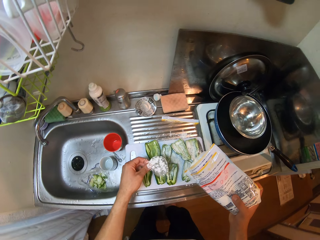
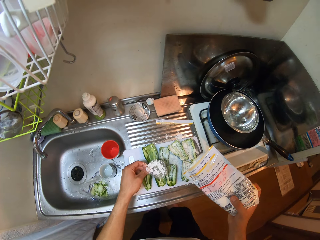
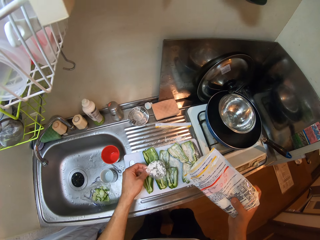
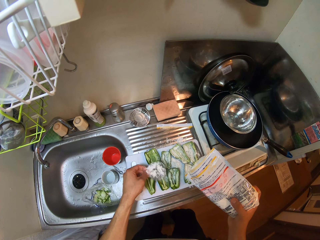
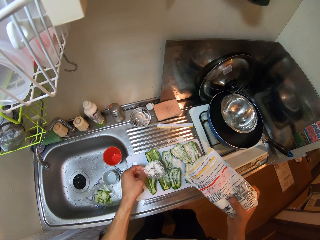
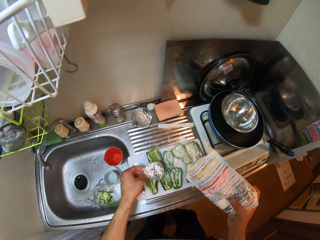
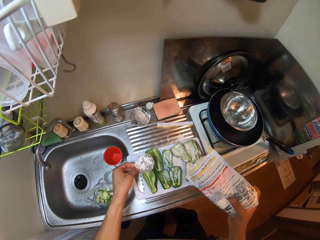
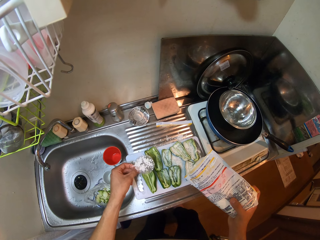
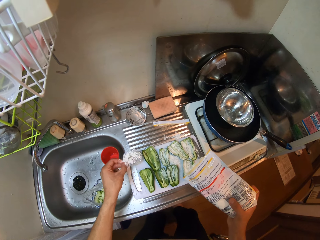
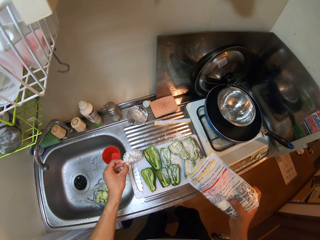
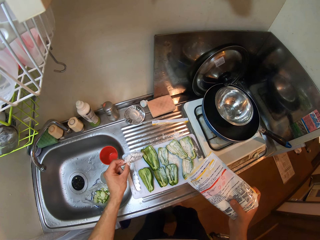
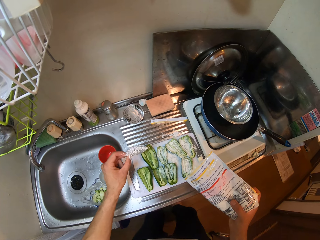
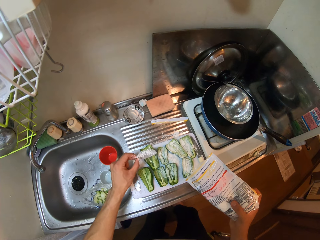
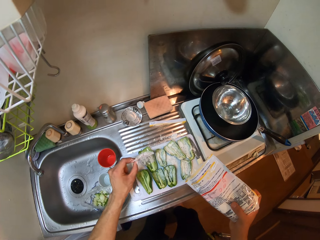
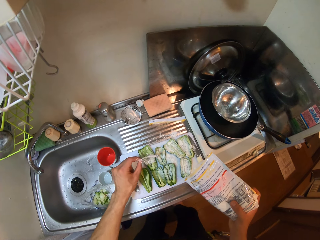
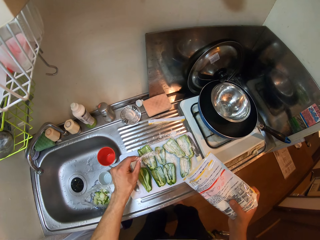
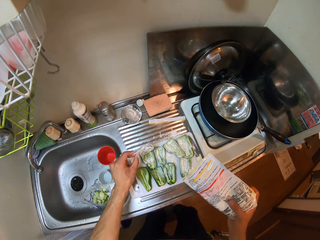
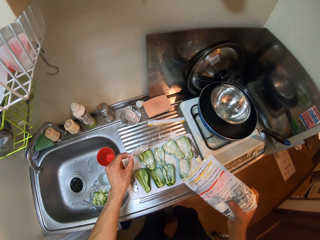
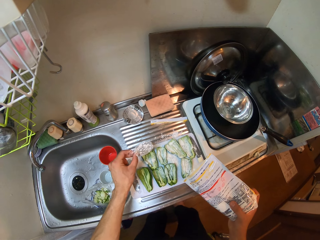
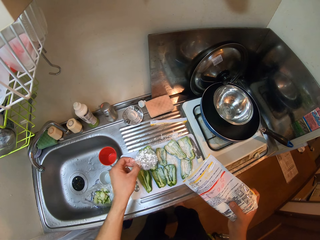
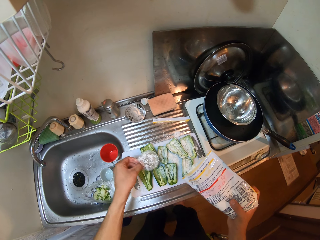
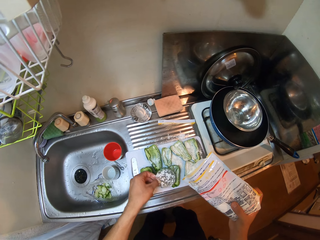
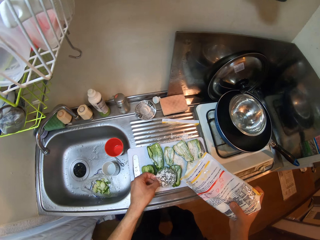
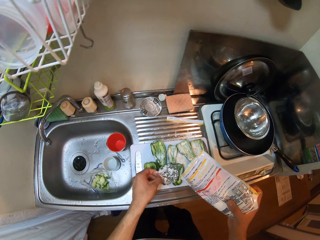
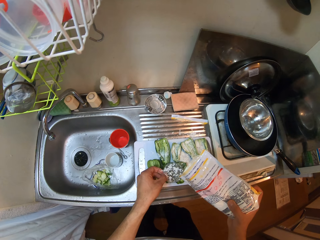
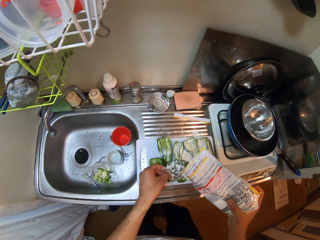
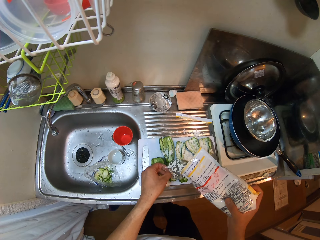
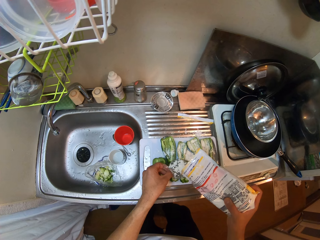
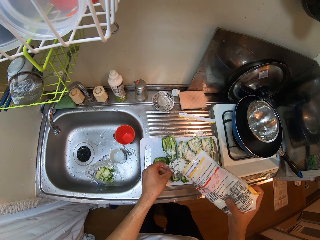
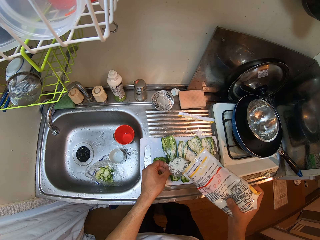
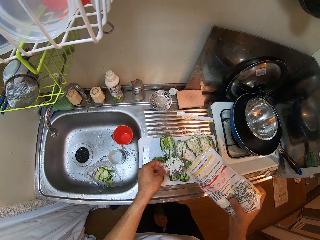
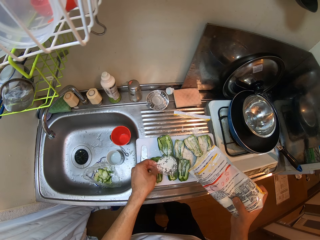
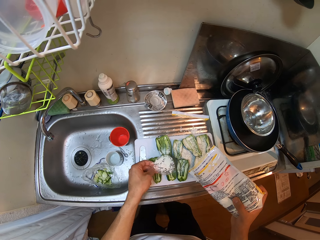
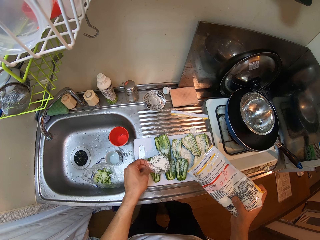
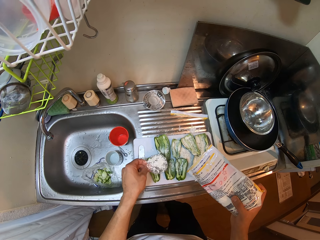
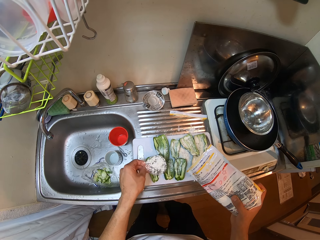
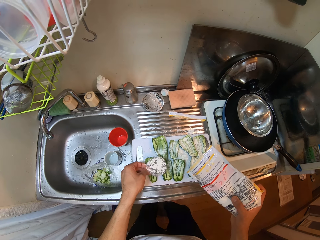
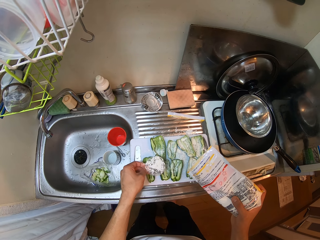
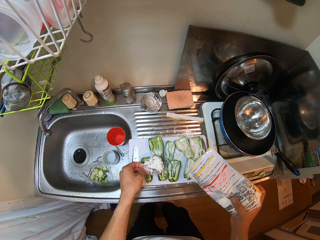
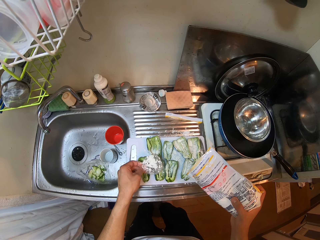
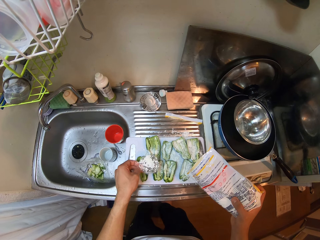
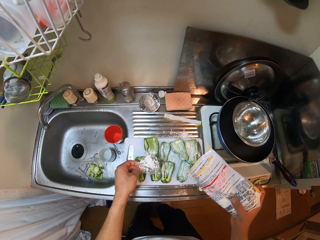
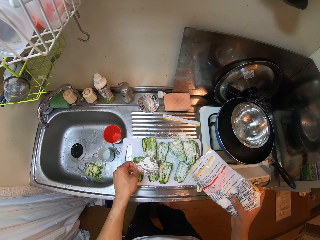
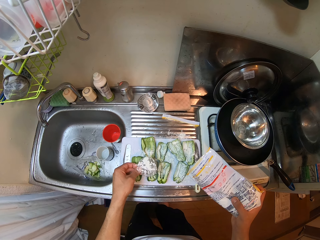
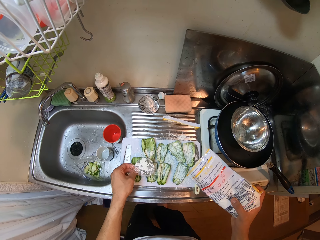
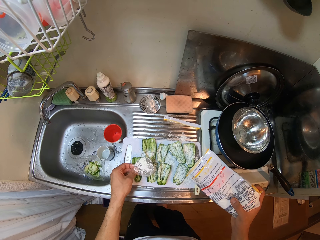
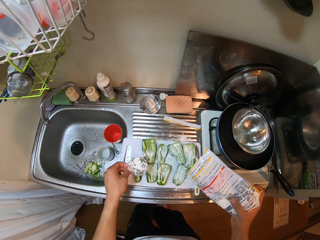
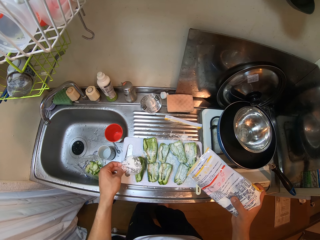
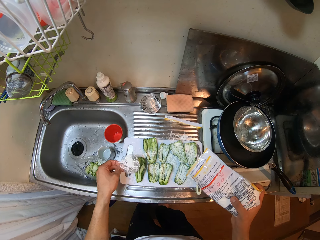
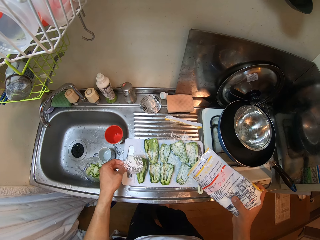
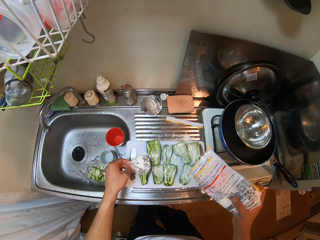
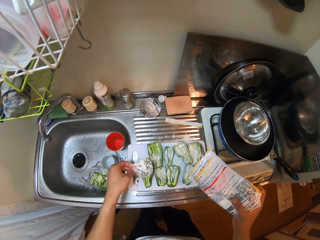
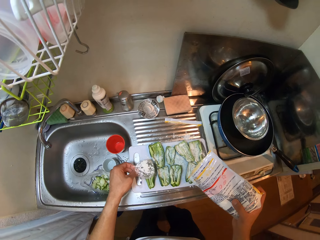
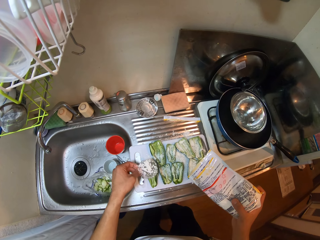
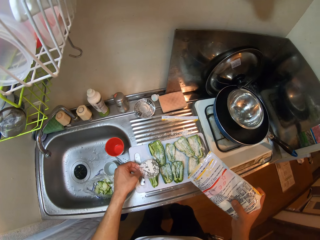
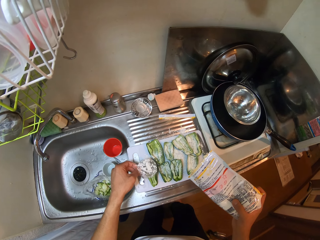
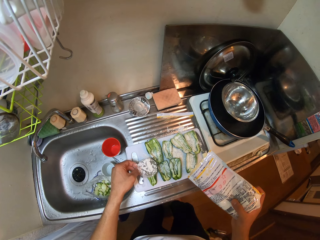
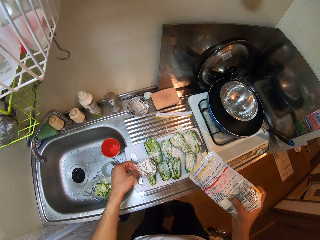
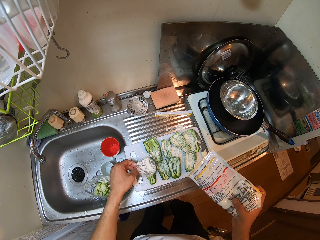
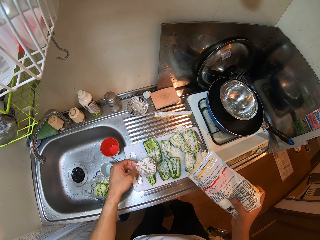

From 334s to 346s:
The camera wearer pours the powder spice from the sachet on something. They sprinkle the powder spice on the bell peppers.

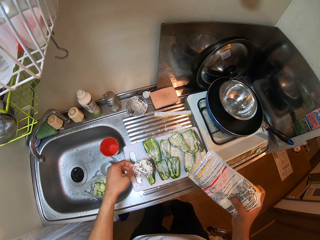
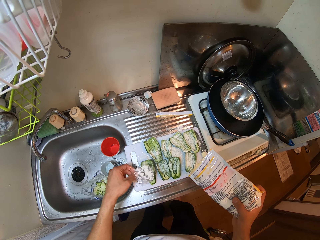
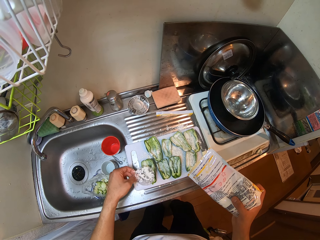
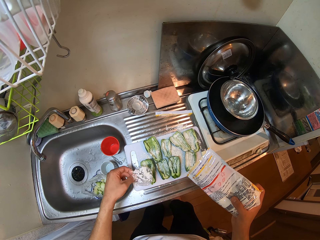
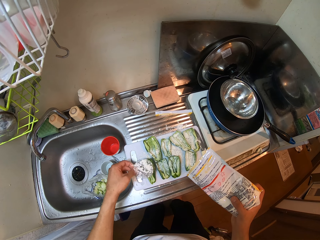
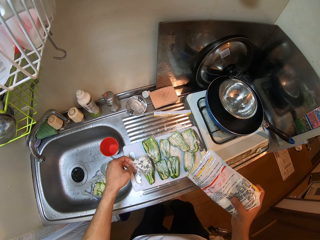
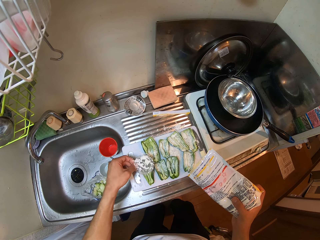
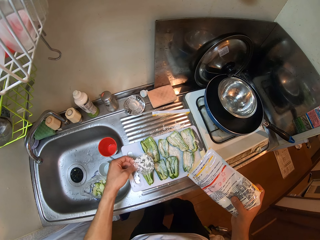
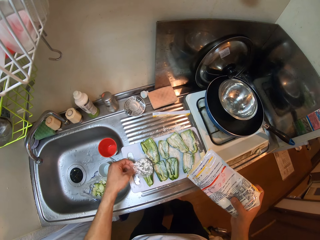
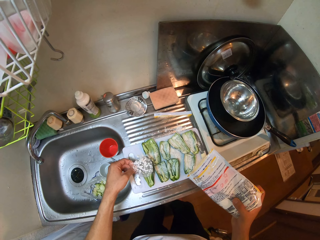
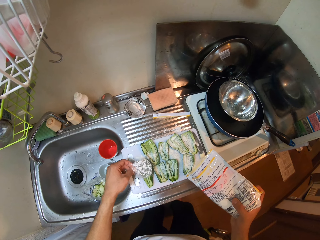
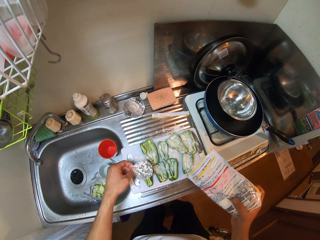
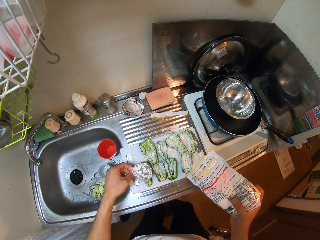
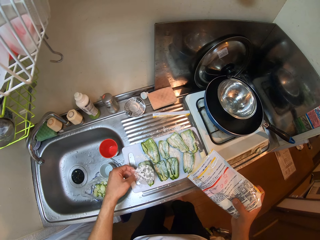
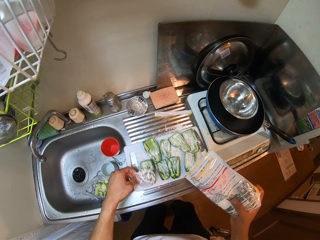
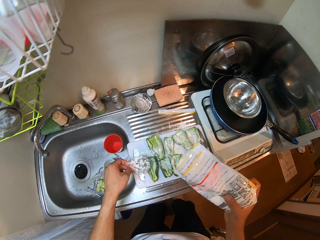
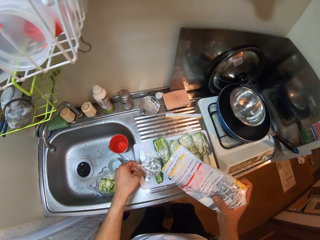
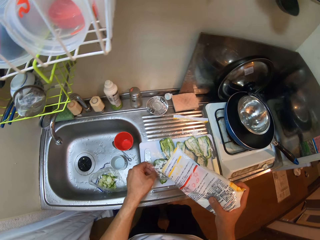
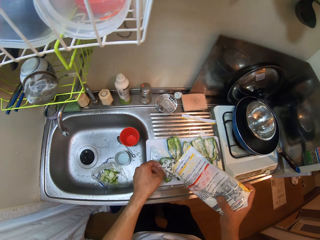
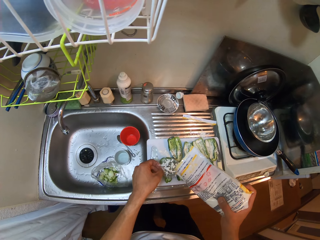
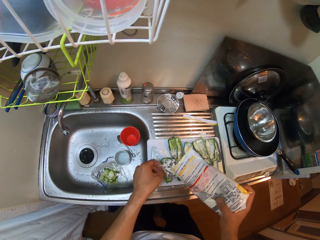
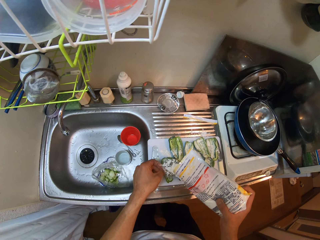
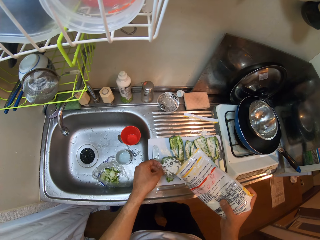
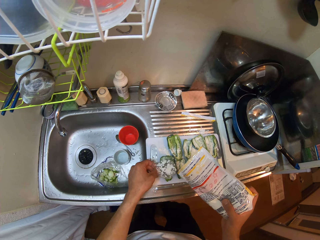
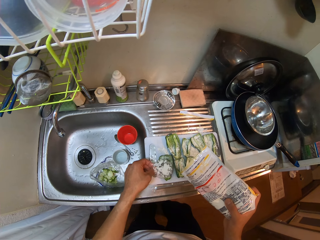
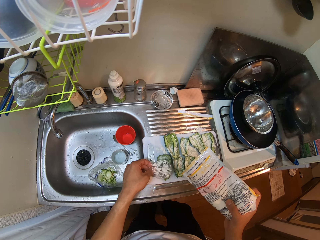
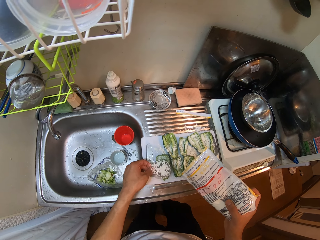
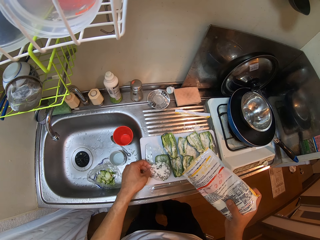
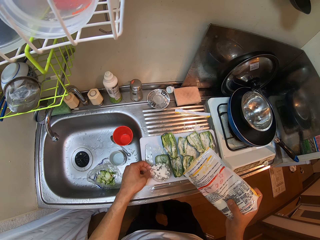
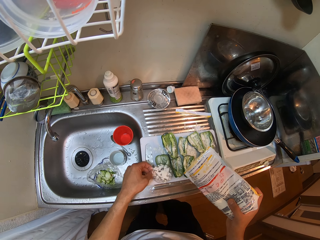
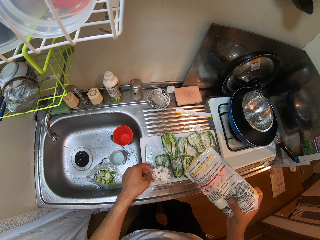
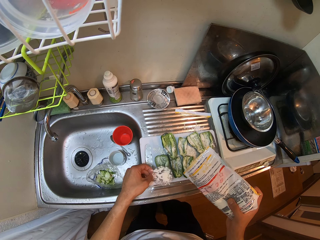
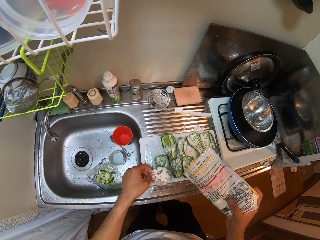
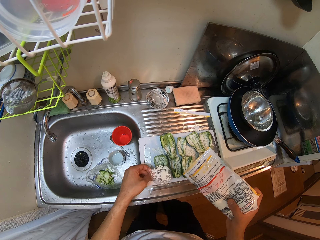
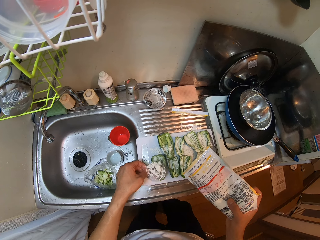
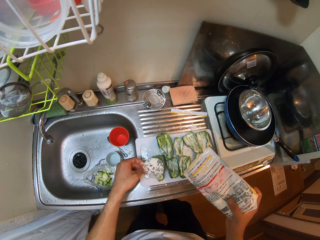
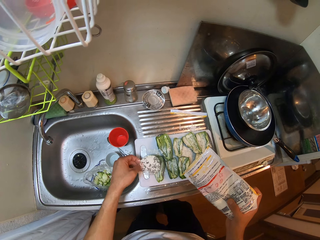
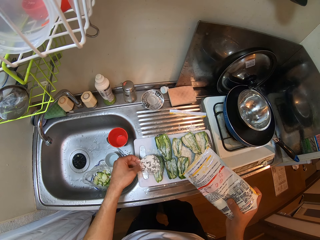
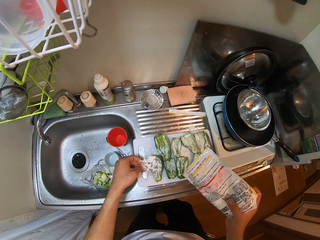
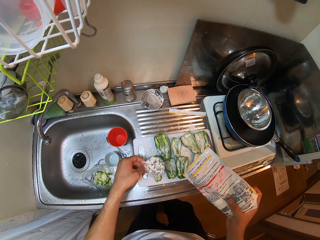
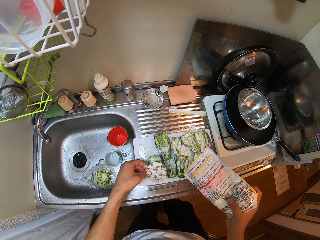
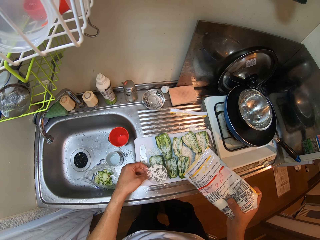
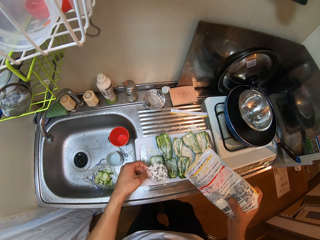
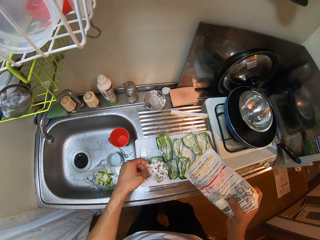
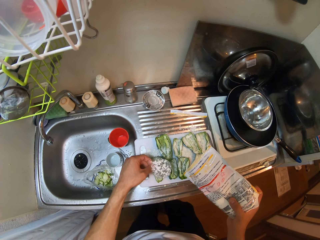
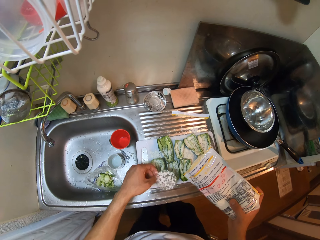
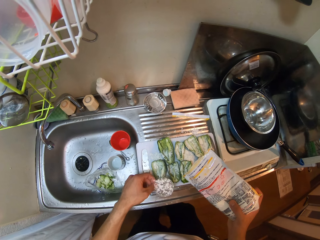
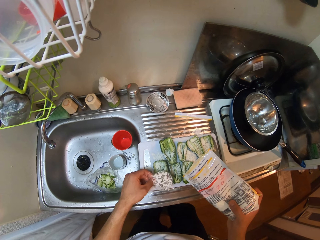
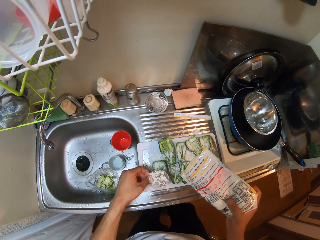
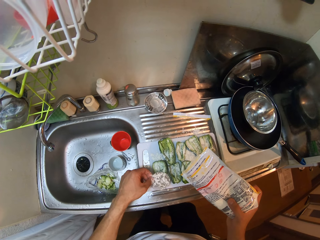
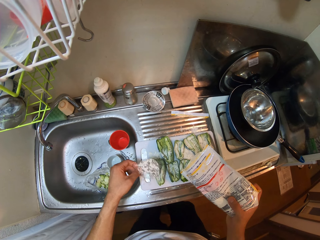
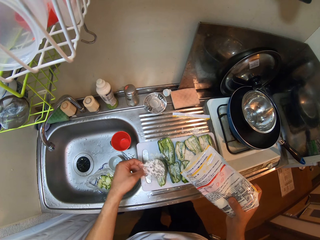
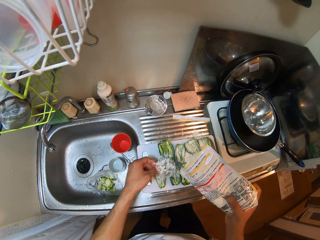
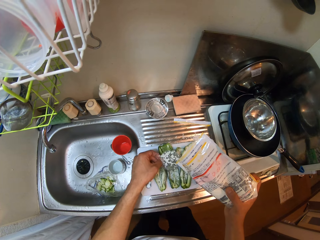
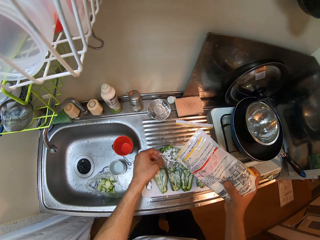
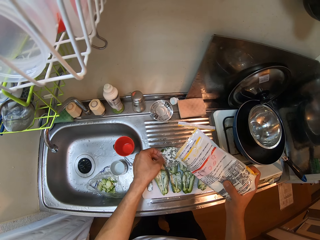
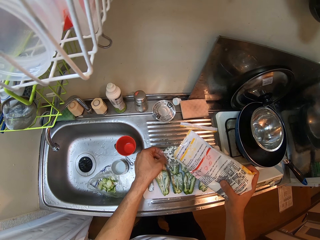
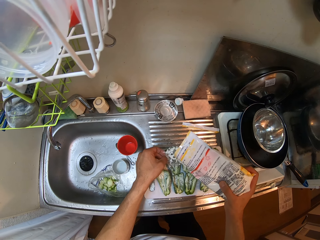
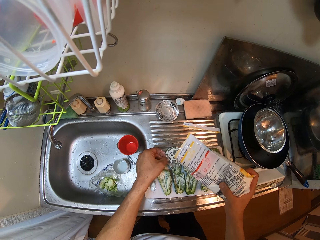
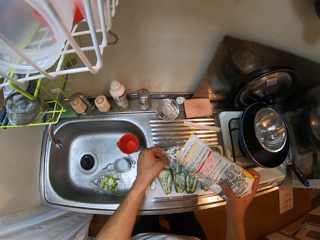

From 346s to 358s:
The camera wearer pours the powder spice from the sachet on something. They sprinkle the powder spice on the bell peppers.
